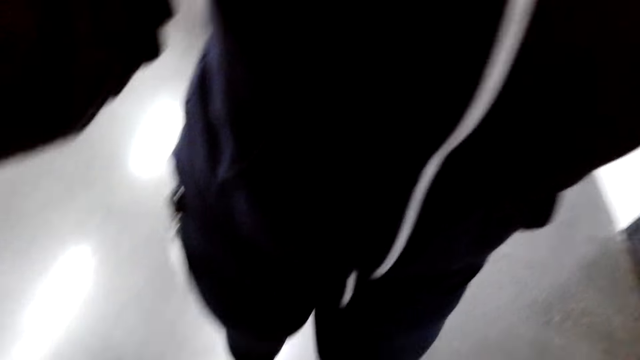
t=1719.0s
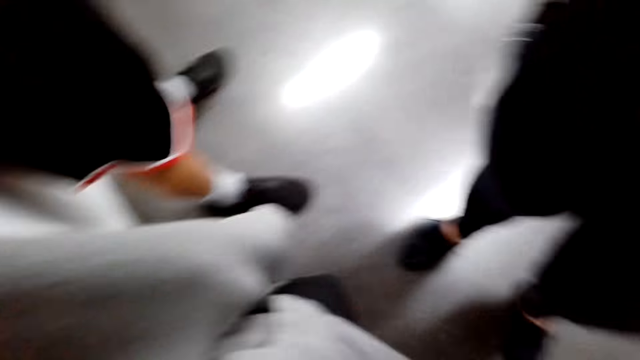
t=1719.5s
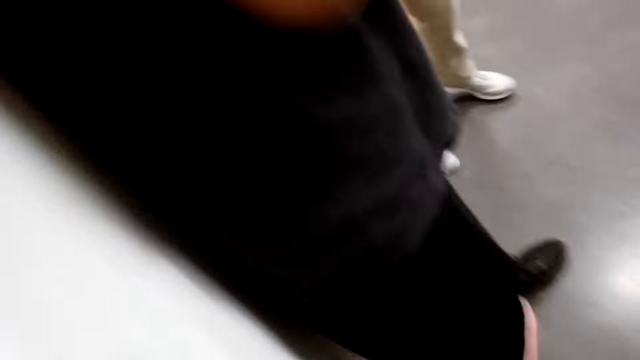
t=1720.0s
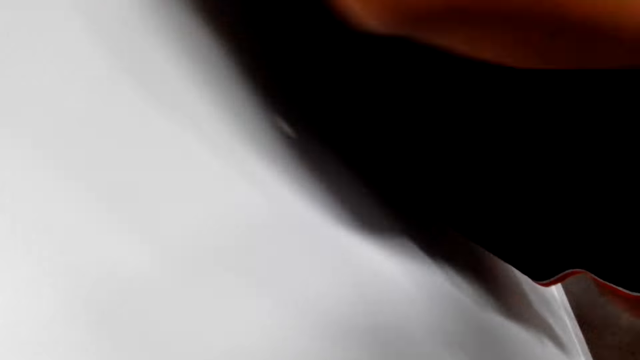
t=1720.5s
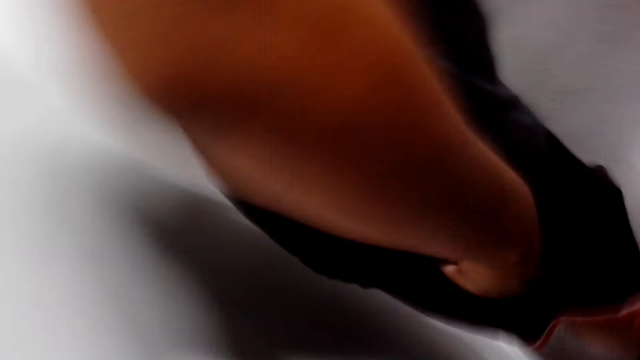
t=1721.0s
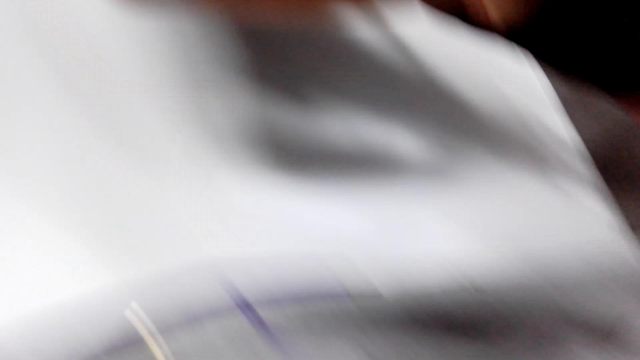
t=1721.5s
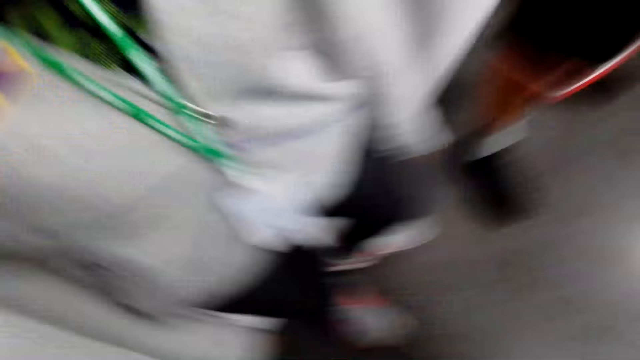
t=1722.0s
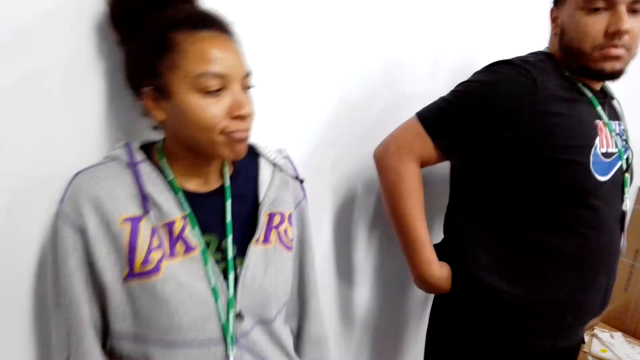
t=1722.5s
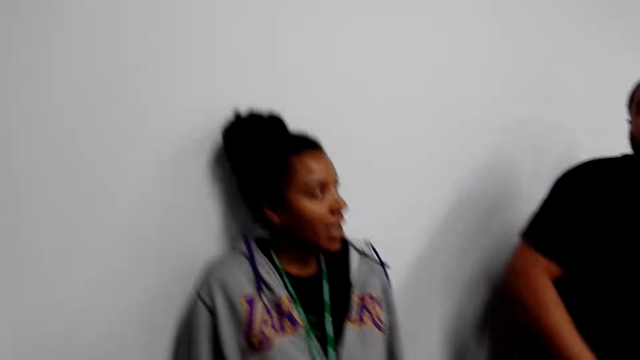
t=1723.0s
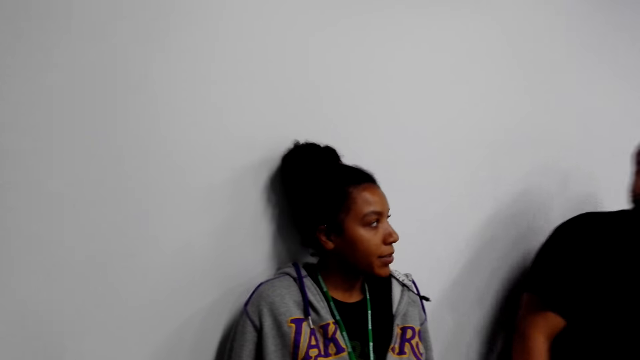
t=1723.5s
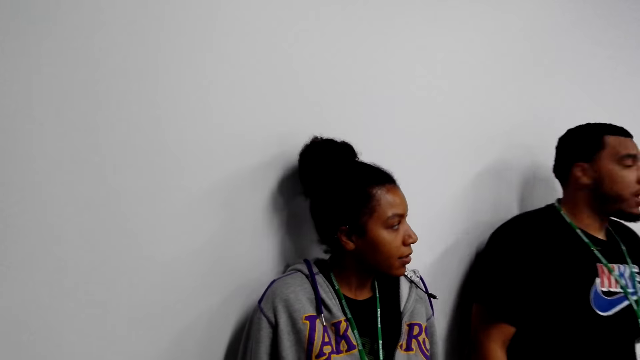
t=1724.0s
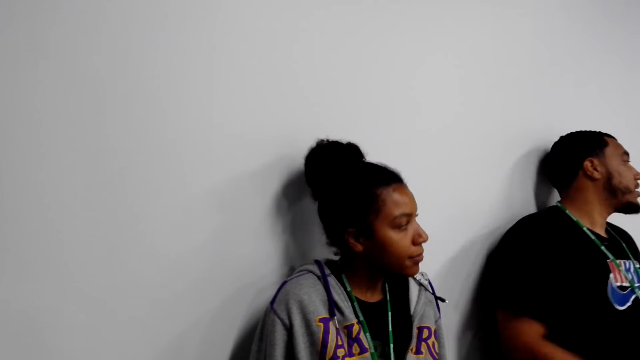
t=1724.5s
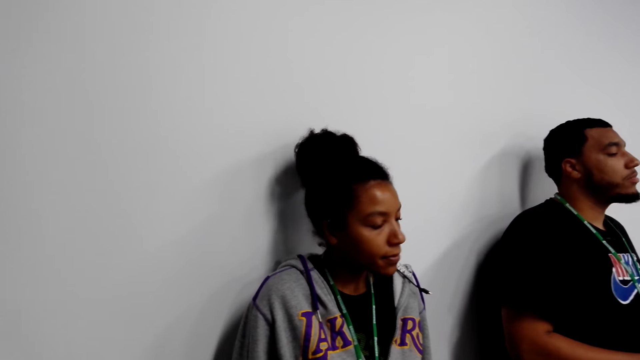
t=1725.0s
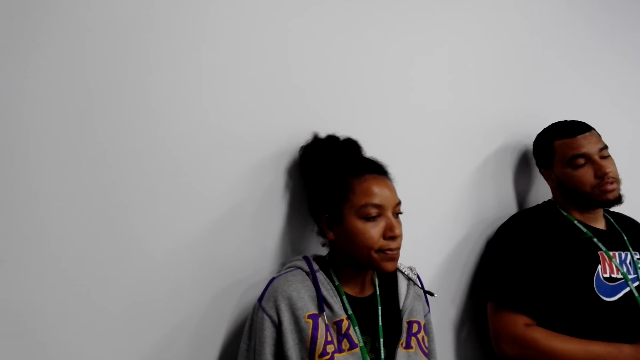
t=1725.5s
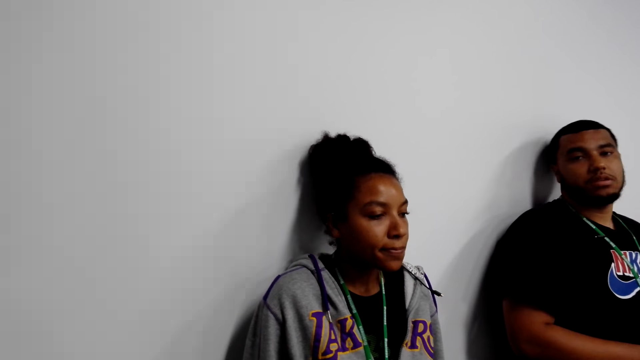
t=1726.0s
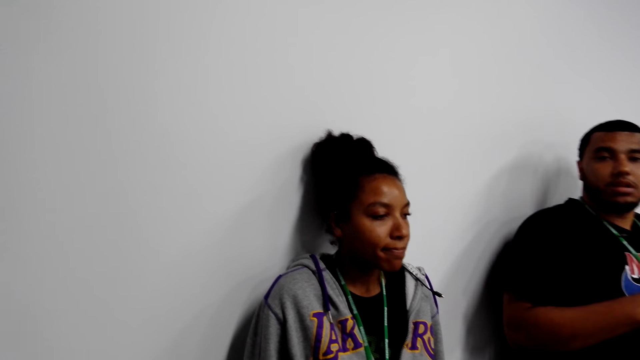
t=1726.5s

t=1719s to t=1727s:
The camera wearer looks around. A man moves his hand. A lady talks. The camera wearer looks around. Another man talks. Another lady shakes her head.
